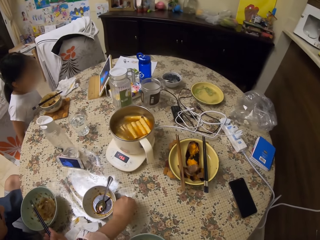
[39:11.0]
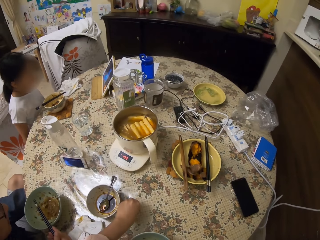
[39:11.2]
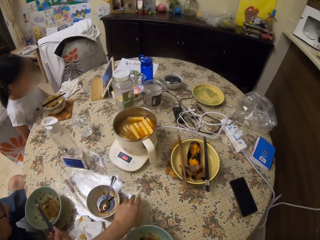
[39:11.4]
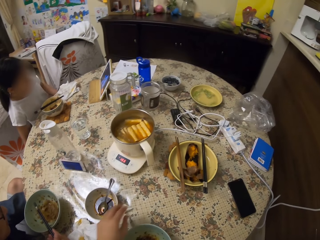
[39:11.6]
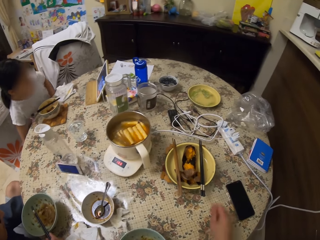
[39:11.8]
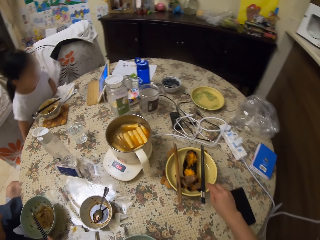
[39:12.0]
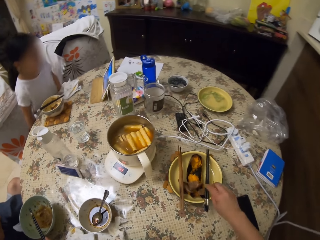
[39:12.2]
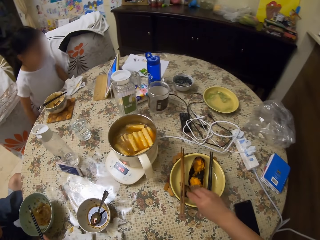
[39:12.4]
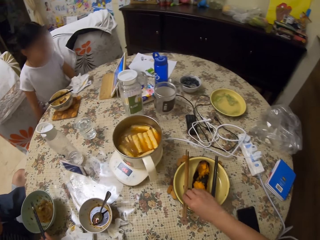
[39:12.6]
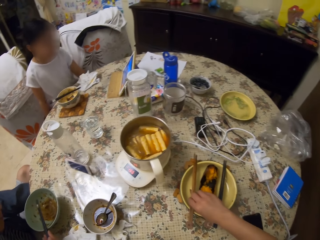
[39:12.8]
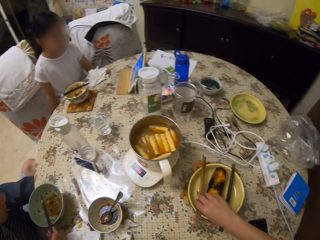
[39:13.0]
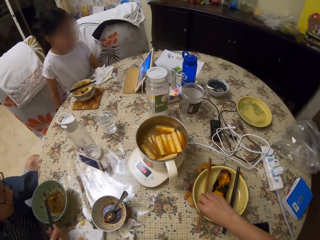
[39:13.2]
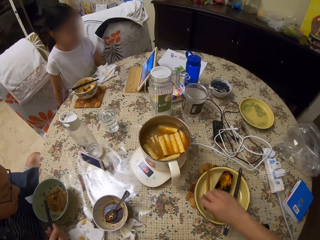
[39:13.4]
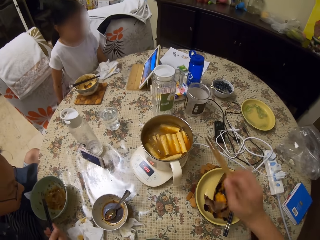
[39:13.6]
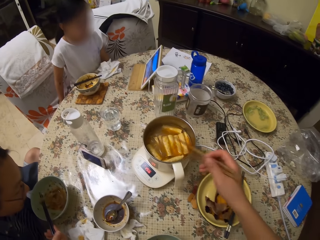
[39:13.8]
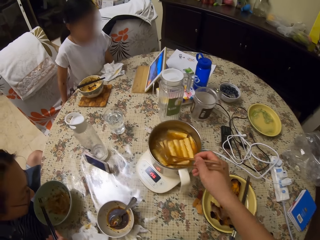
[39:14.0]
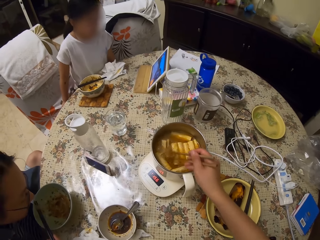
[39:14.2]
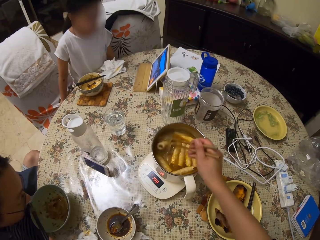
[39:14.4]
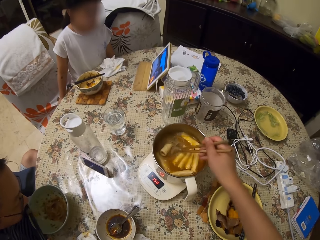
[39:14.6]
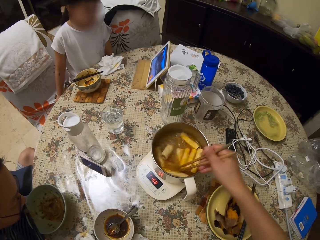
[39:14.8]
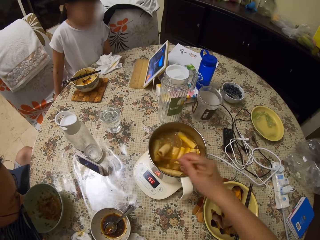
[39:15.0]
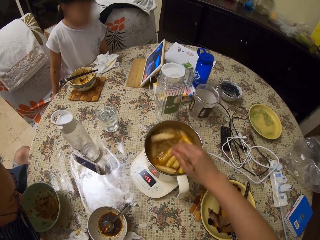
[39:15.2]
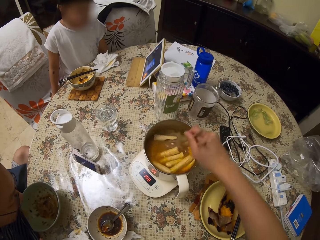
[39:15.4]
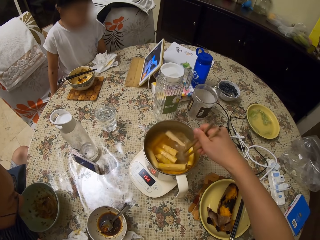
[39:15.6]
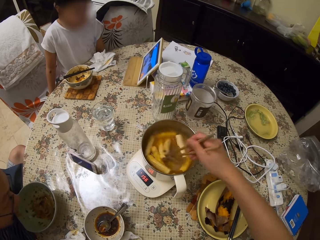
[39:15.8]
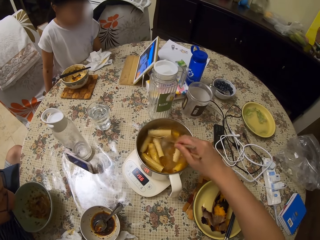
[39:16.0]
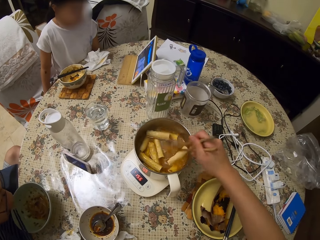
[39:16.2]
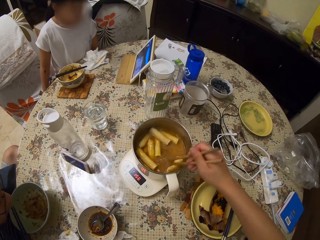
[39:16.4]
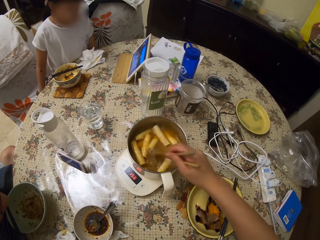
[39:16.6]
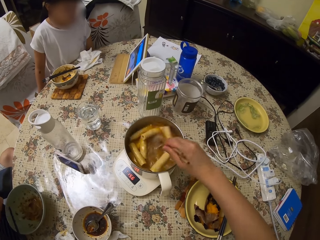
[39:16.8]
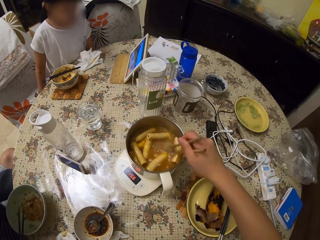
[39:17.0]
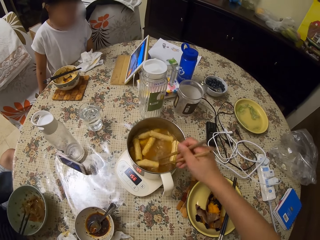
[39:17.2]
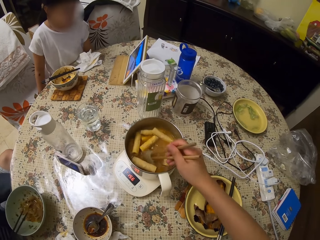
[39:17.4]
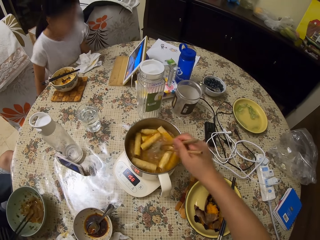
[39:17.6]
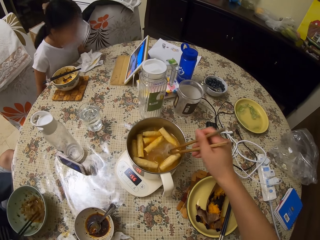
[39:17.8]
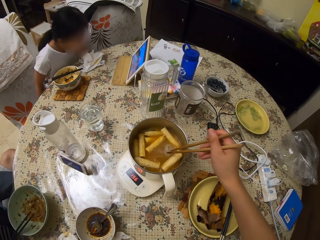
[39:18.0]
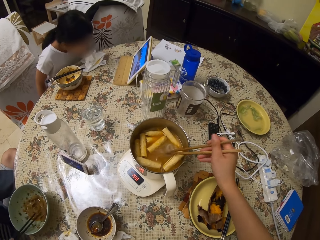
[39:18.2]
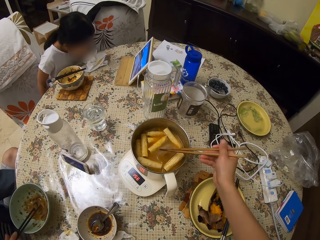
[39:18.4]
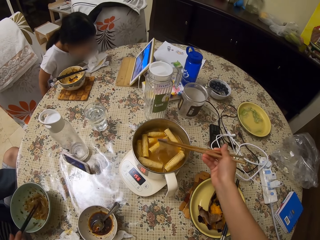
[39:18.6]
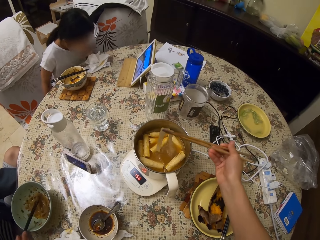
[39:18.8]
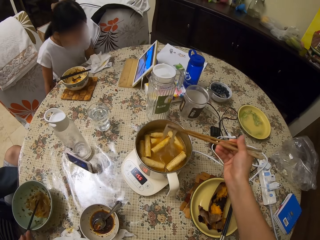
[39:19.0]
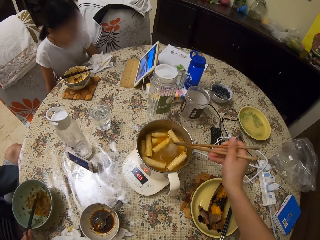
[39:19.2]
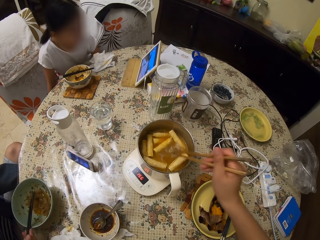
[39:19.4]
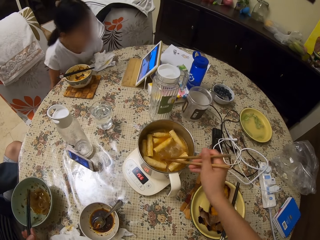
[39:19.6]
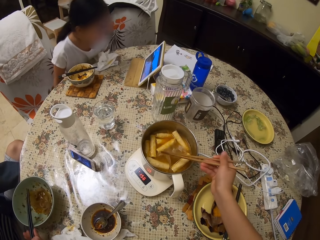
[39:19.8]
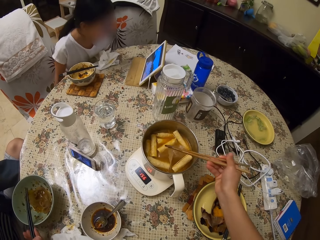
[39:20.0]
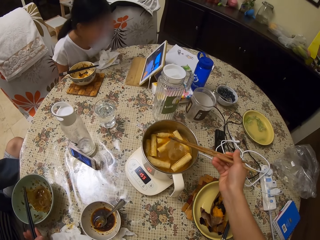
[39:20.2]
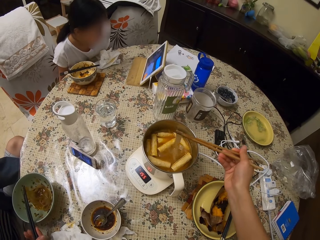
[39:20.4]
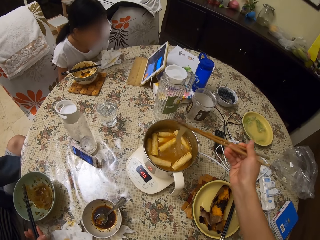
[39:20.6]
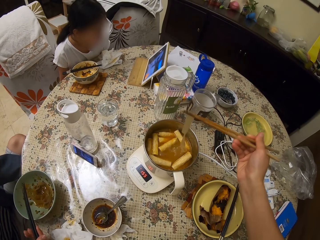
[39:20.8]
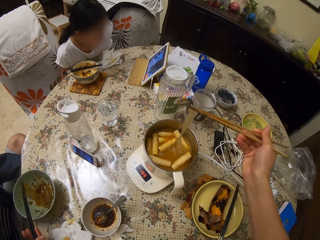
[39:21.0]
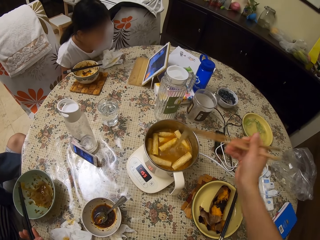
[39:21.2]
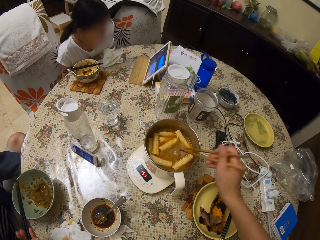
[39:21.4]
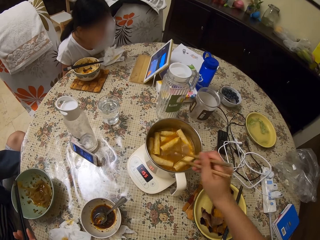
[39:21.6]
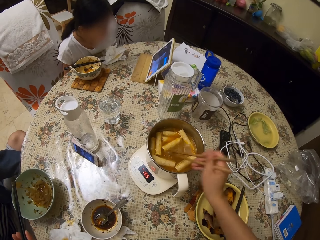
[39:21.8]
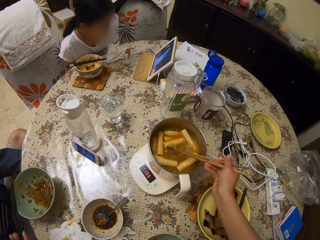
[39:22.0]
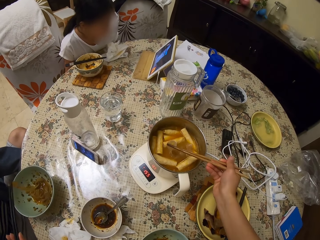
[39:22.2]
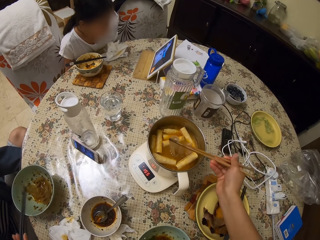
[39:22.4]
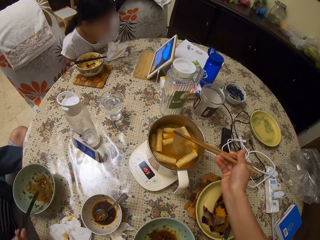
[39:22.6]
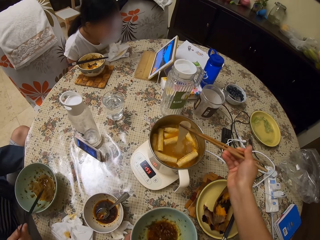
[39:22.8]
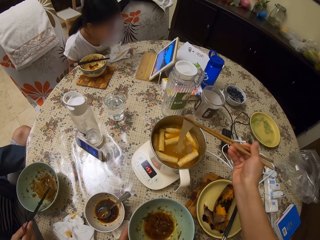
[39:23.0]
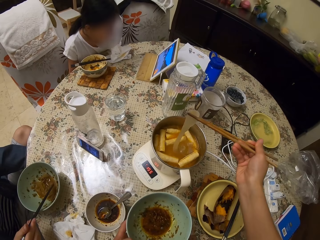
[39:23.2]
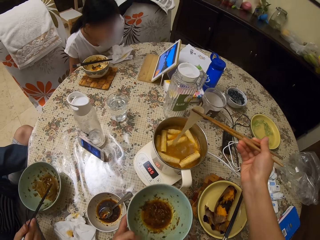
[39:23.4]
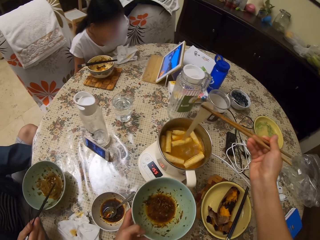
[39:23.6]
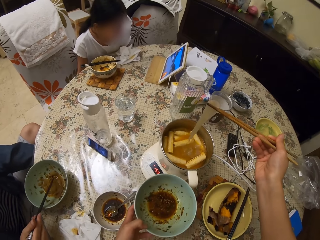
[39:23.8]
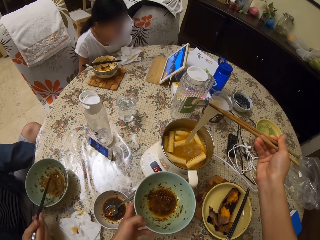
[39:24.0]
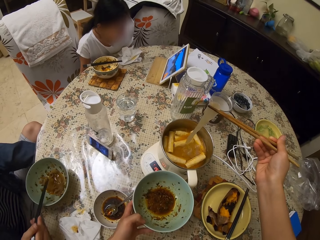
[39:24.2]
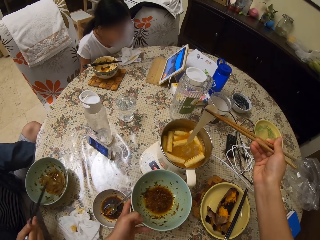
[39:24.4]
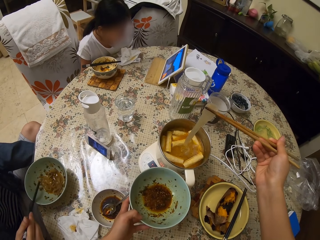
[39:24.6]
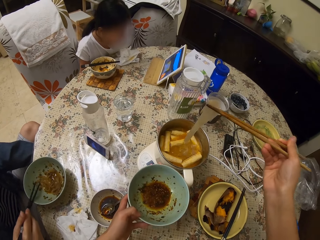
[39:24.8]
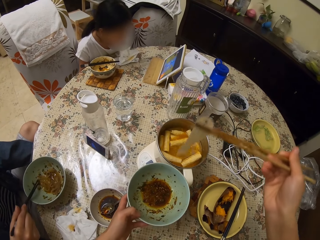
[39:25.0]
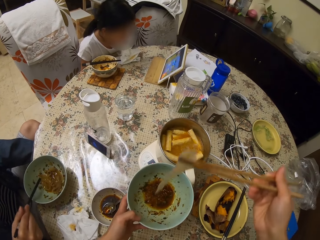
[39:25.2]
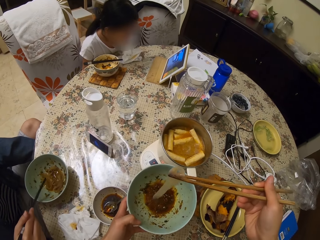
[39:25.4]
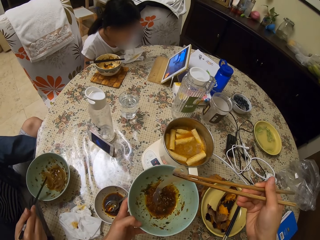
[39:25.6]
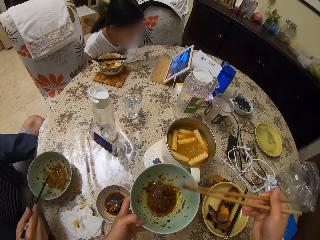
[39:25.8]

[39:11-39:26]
The camera wearer wipes a hand on a paper serviette on the table. They pick up chopsticks from a plate on the table. A man eats from his plate with chopsticks. The camera wearer stirs food in a pot with the chopsticks. They lift food particles with the chopsticks. They serve the food in her plate with the chopsticks.

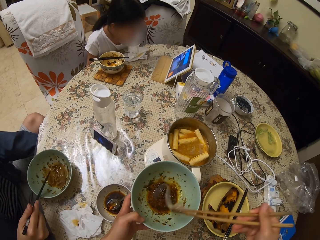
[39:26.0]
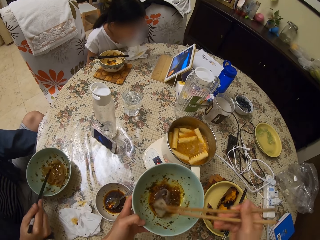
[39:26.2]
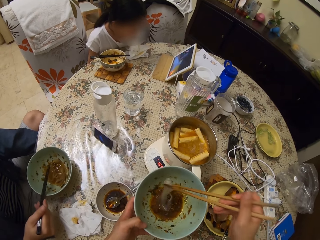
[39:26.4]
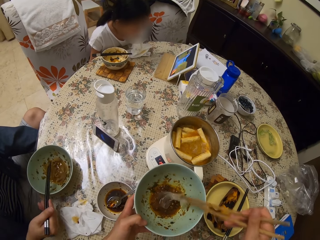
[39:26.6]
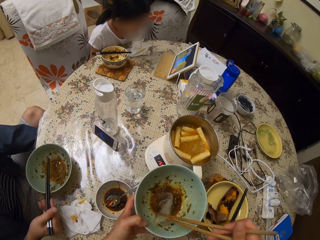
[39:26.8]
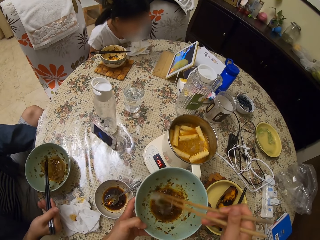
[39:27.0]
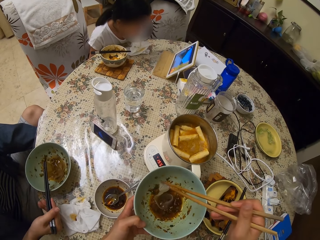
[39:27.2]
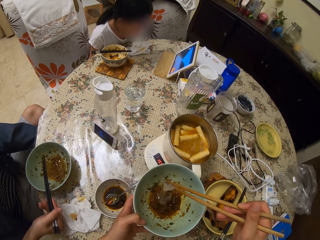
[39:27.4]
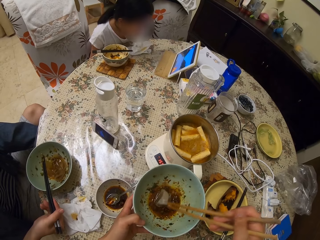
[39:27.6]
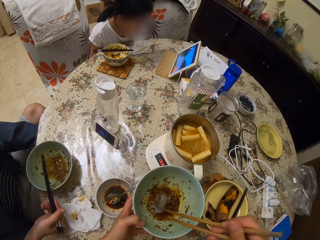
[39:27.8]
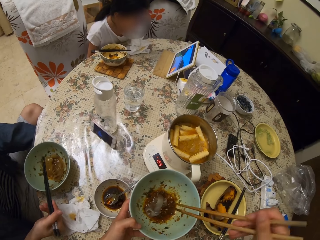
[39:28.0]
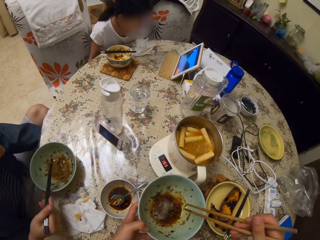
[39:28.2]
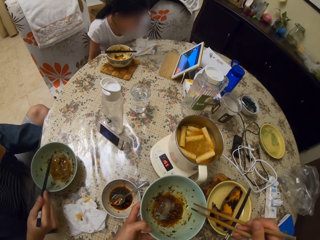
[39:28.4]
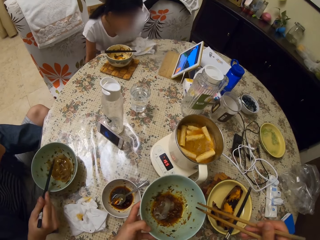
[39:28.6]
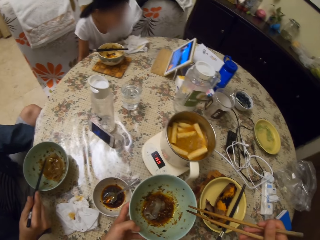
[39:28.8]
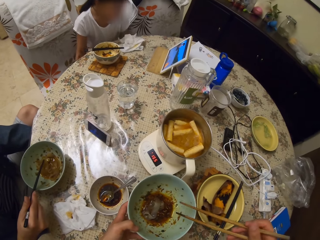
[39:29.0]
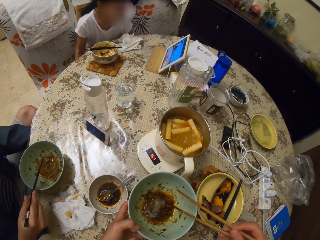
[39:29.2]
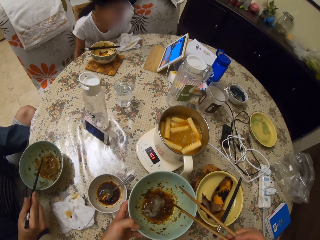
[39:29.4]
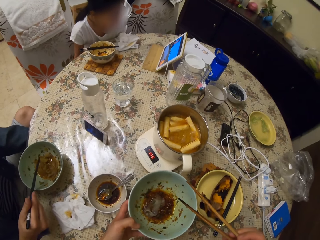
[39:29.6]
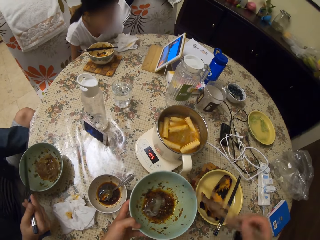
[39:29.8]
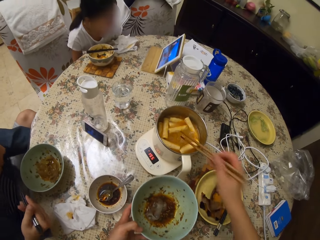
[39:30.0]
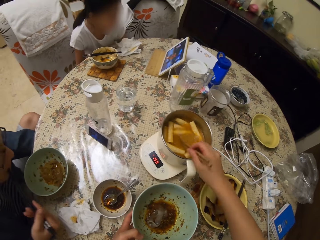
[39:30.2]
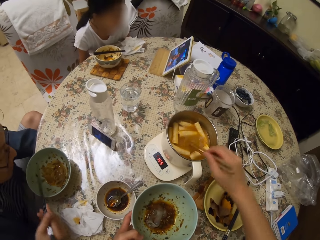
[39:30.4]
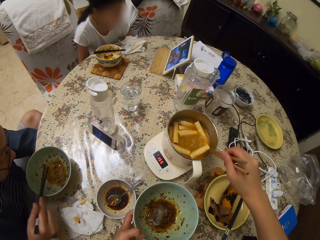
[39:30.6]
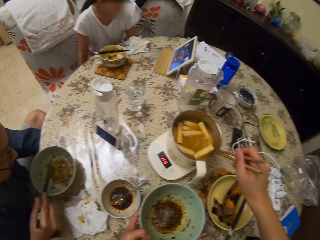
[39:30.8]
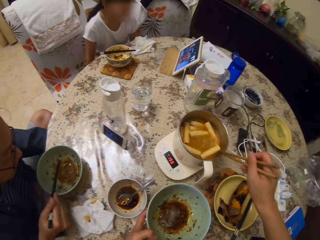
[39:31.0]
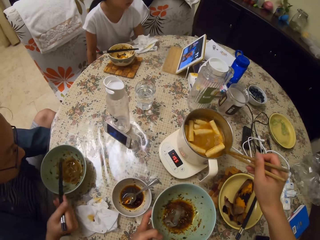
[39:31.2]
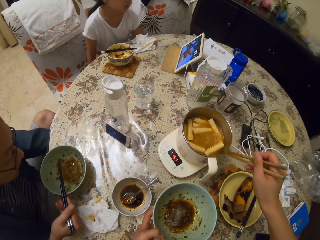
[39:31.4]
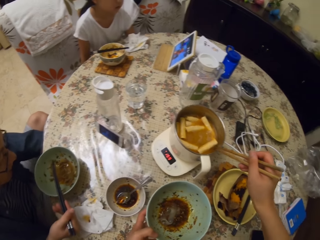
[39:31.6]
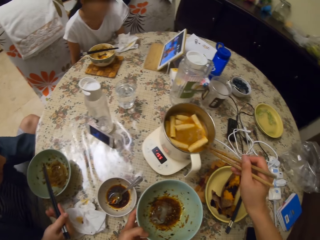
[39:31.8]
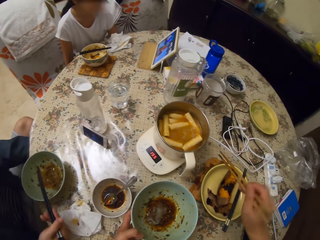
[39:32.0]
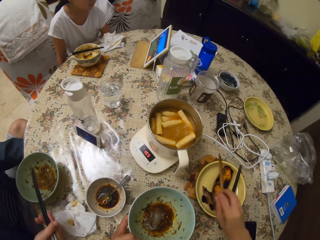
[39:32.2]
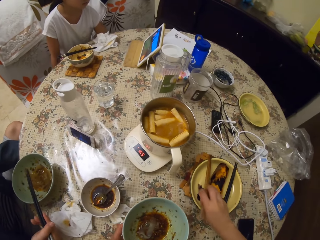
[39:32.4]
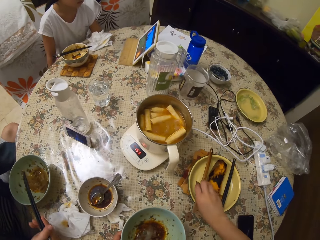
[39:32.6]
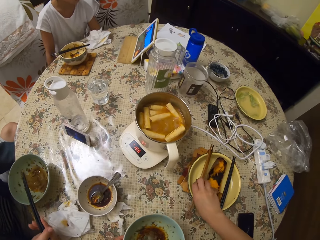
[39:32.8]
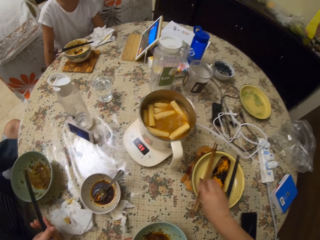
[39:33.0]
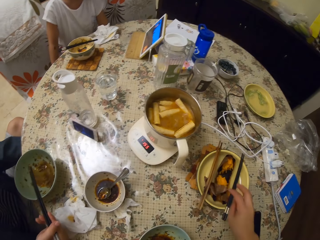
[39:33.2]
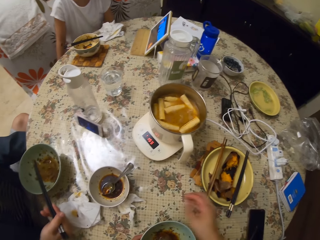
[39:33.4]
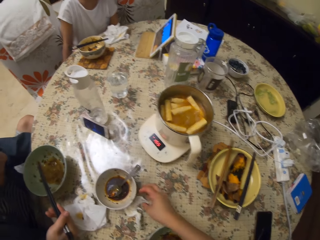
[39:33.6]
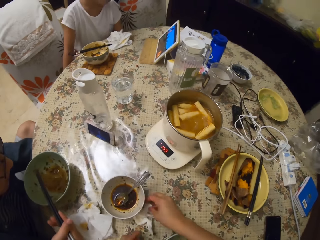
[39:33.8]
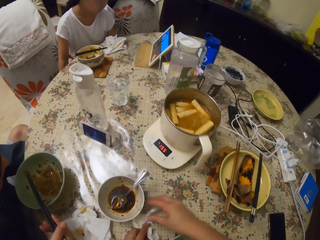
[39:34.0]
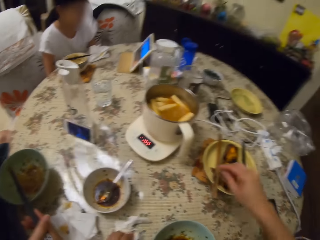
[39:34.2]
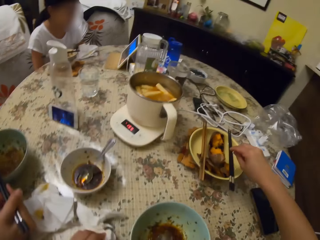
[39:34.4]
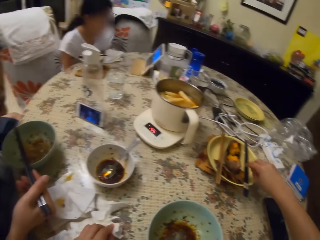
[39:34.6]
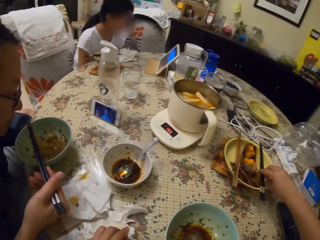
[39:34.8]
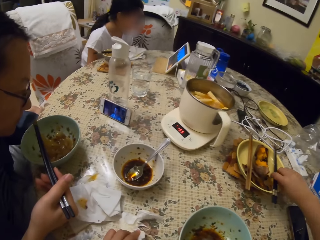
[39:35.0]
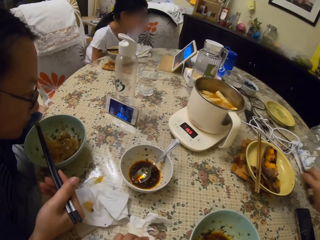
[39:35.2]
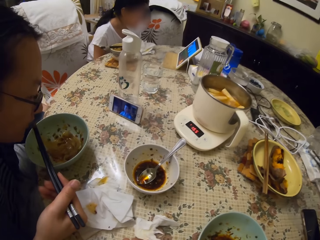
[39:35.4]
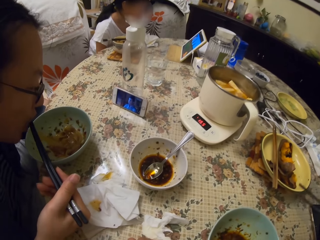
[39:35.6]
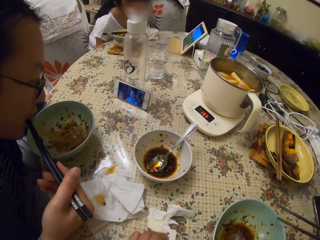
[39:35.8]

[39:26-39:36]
The camera wearer shakes the chopsticks on the pot. Someone watches the video on the table. The camera wearer drops the chopsticks on the plate on the table. They shift the wipe paper on the table. They take her eating chopsticks from the plate on the table.
